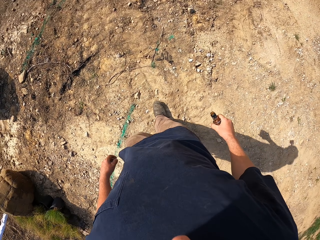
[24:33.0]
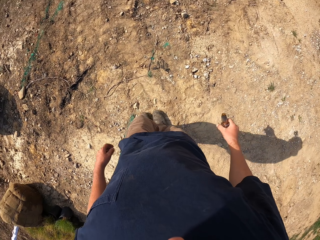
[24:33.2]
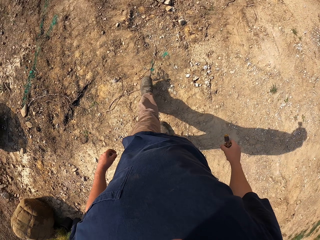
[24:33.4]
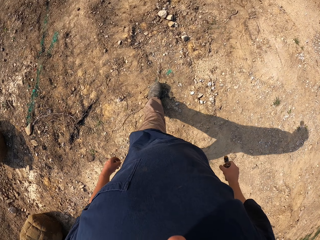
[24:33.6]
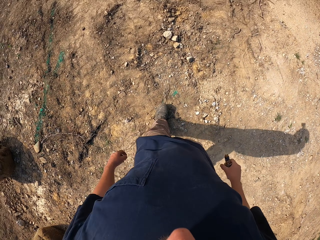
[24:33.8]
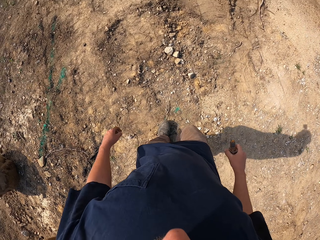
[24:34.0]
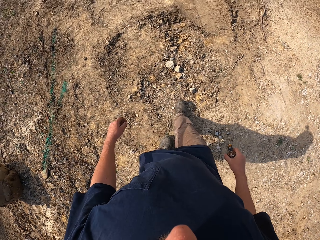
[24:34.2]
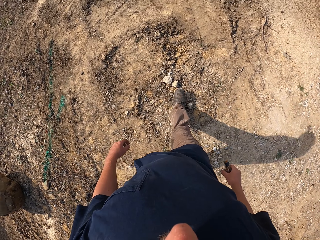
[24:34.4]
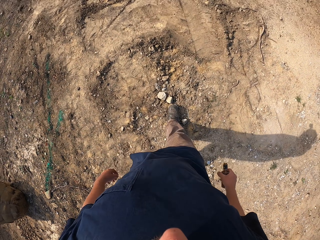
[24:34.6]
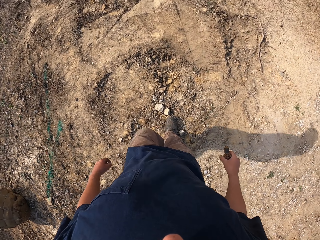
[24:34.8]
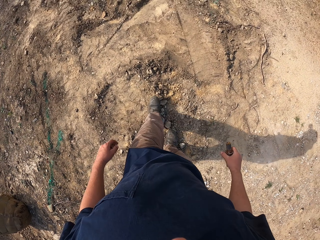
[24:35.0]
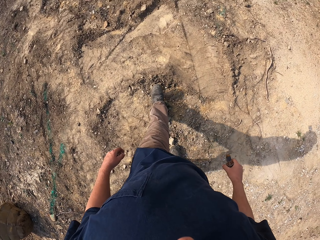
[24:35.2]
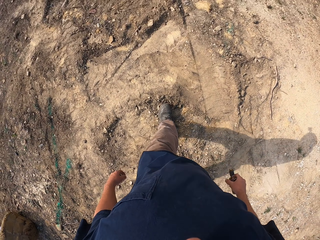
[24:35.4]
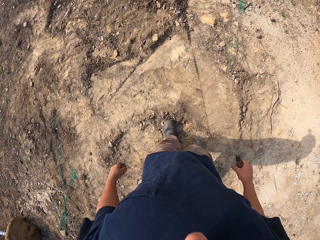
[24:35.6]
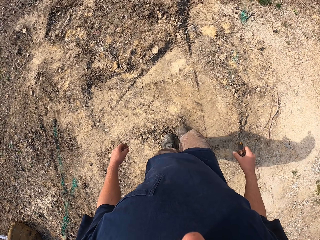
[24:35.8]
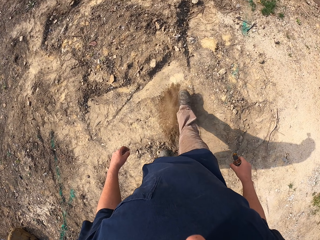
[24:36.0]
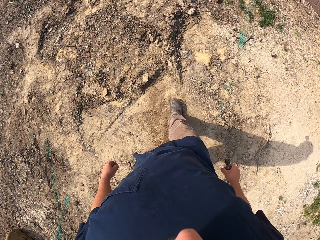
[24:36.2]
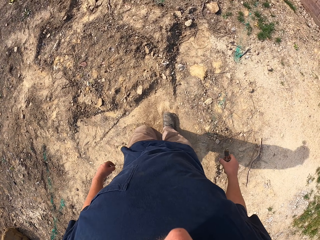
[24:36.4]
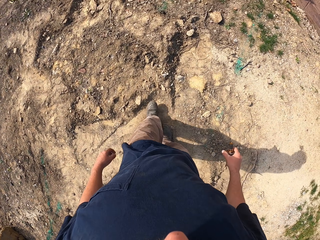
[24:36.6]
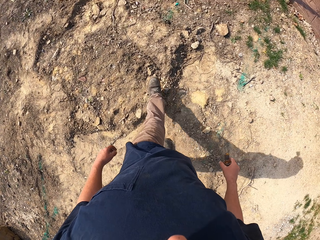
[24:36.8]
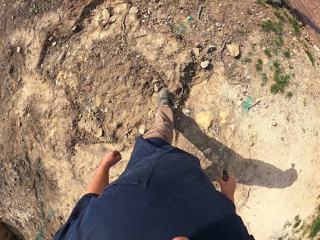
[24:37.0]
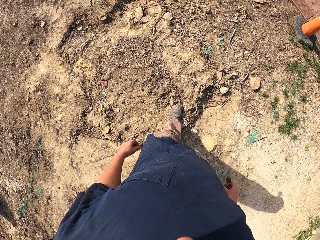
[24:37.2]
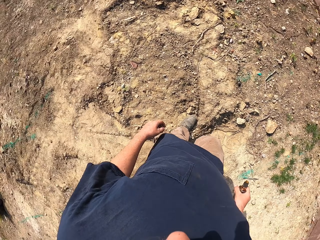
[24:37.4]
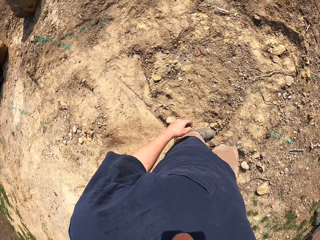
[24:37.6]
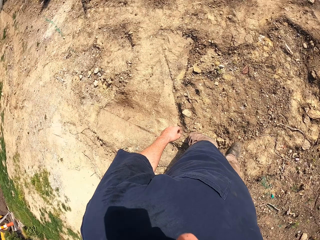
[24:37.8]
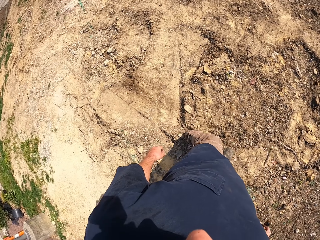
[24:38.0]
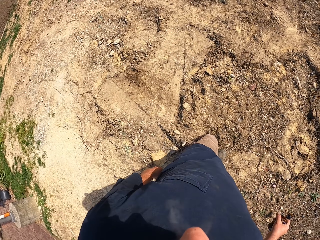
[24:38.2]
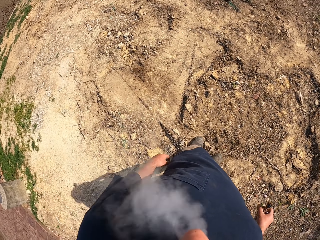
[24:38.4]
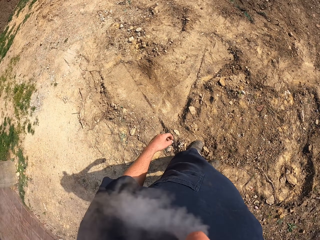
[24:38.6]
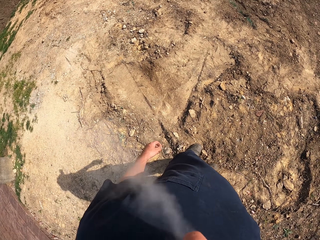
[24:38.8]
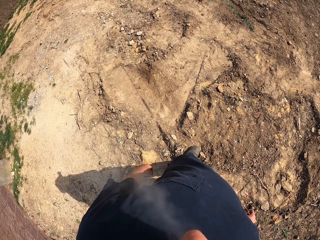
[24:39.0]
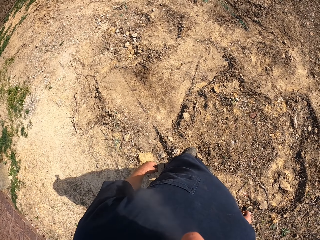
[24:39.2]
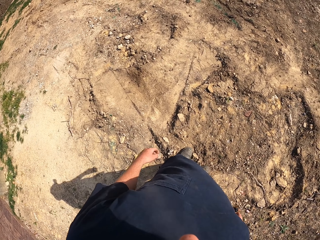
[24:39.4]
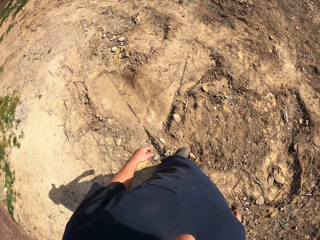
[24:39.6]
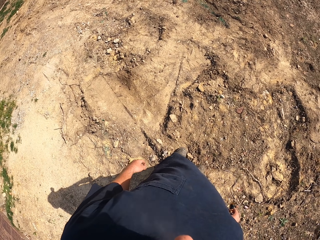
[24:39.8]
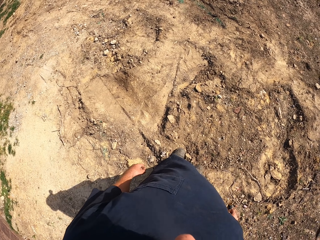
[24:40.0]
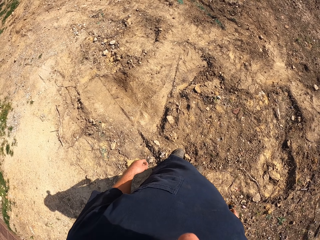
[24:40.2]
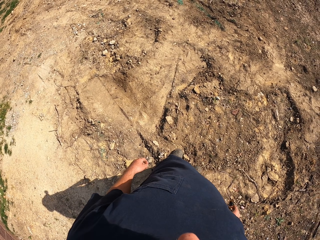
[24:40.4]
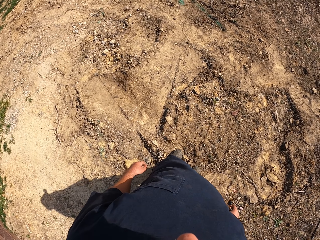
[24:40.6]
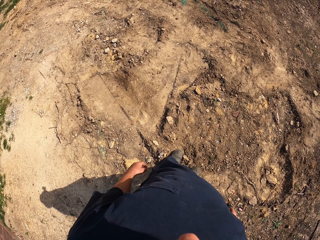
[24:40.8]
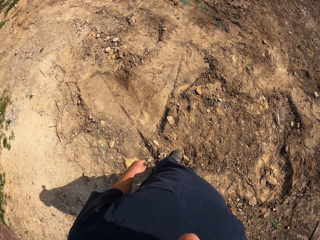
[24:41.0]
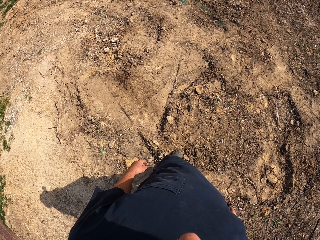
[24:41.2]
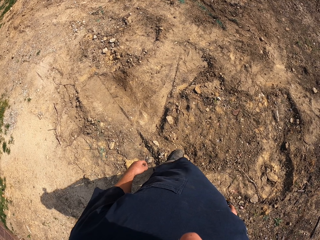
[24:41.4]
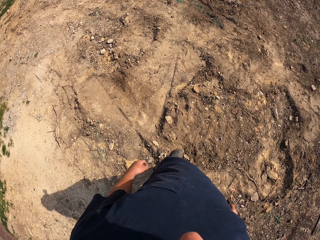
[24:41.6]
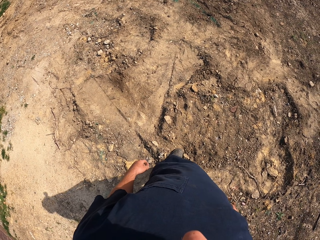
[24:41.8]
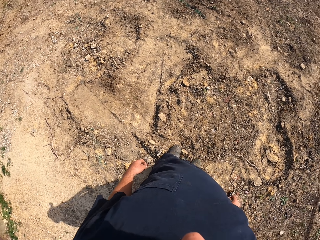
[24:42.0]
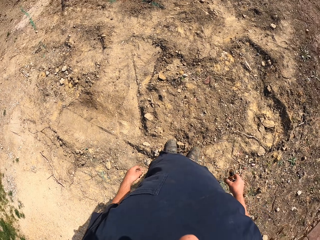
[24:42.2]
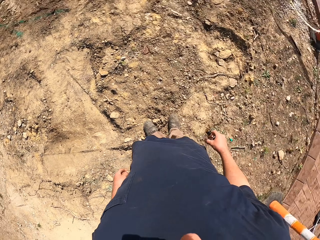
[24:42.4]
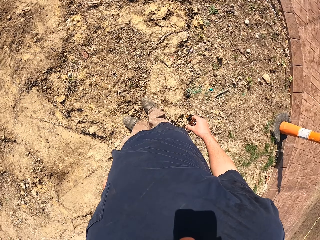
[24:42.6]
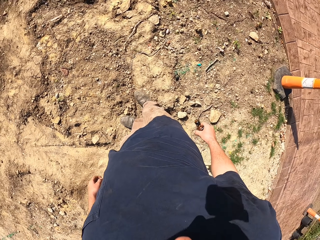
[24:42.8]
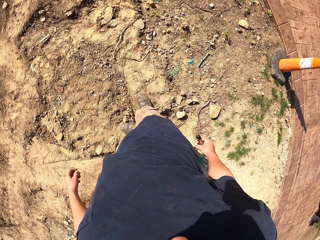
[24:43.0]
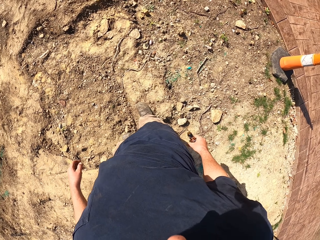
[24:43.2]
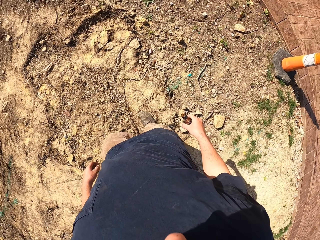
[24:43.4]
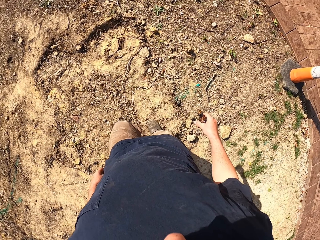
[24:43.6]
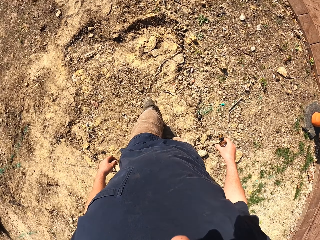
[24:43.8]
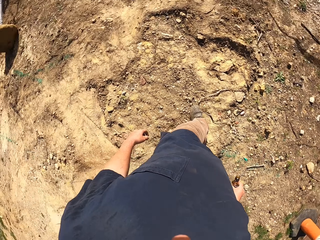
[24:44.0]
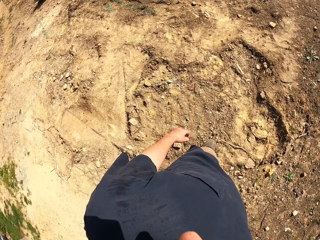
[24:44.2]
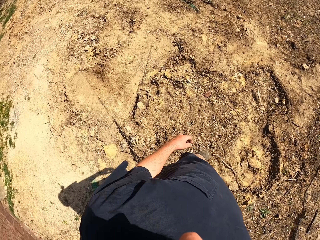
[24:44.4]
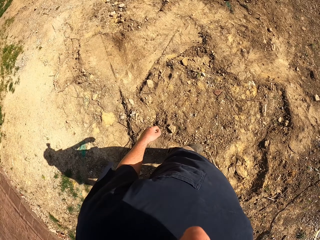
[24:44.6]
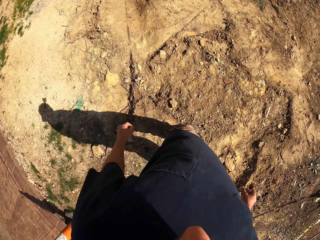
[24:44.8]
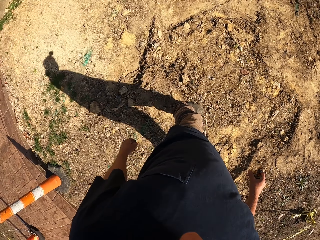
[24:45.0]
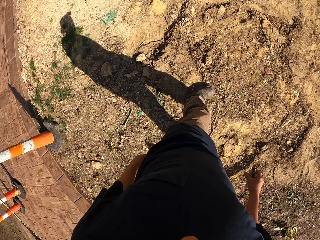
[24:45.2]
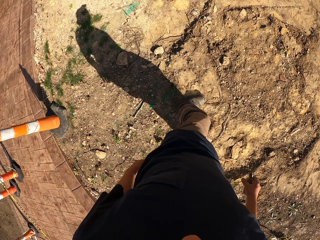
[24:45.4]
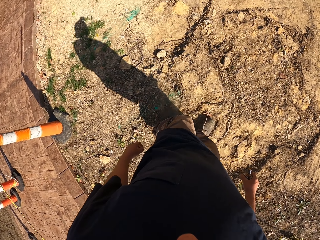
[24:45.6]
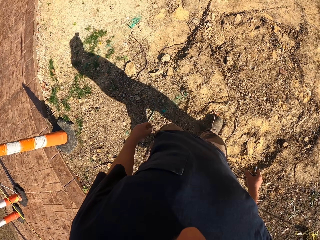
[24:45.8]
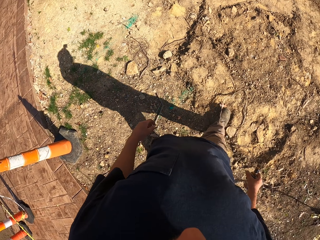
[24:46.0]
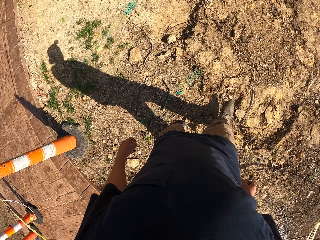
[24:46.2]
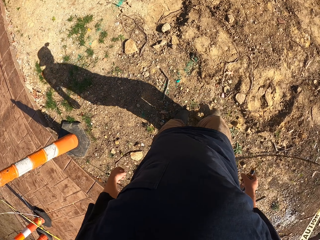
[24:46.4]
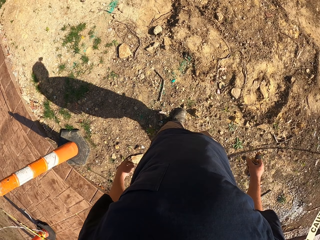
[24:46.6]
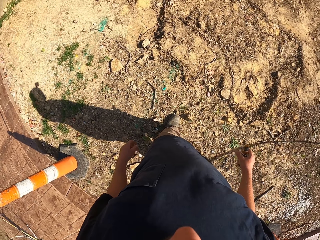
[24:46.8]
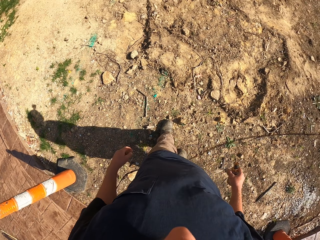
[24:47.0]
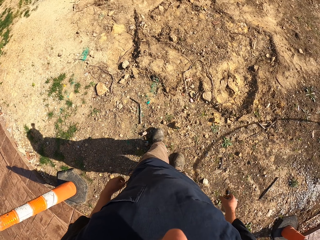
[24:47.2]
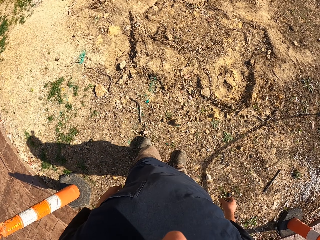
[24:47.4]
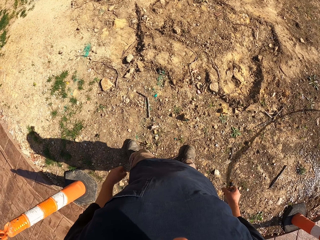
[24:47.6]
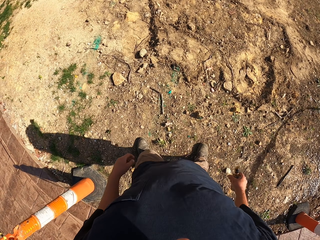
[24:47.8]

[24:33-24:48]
The camera wearer looks around the compound. They stare at something. They look around the compound. They walk on the parking lot. They step backwards.

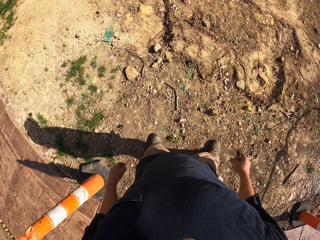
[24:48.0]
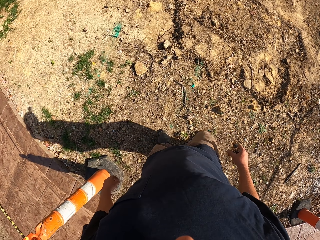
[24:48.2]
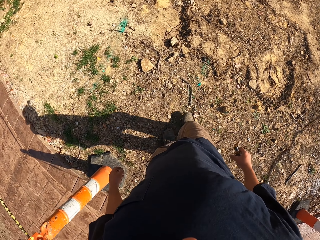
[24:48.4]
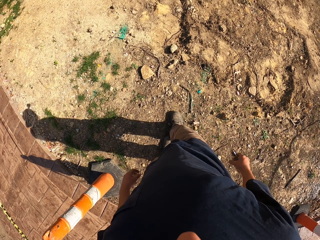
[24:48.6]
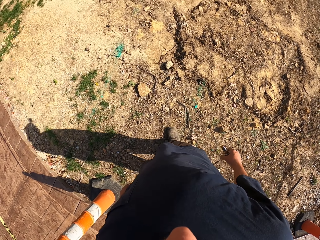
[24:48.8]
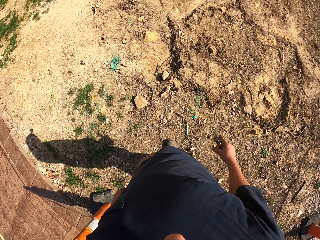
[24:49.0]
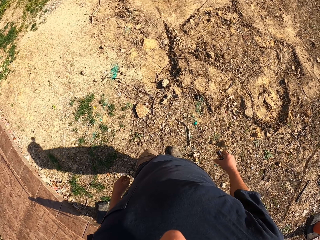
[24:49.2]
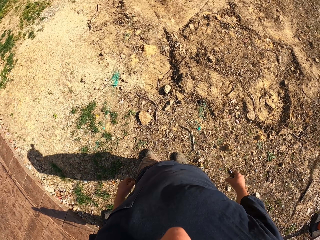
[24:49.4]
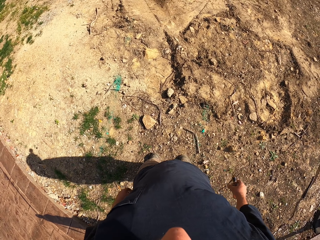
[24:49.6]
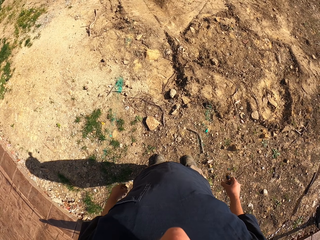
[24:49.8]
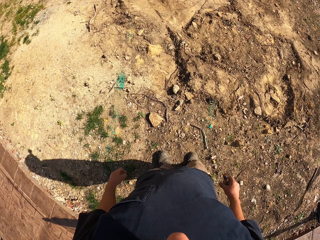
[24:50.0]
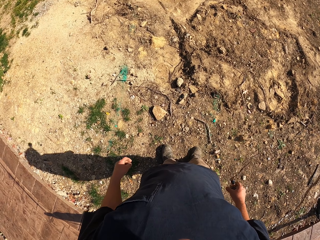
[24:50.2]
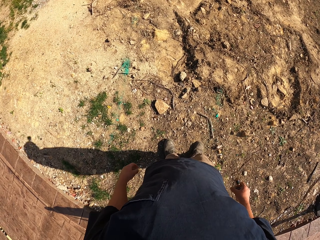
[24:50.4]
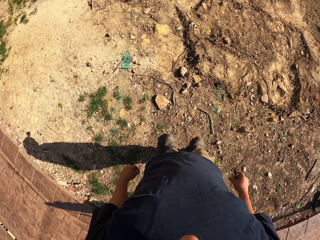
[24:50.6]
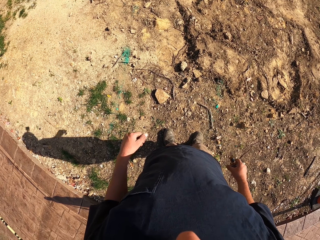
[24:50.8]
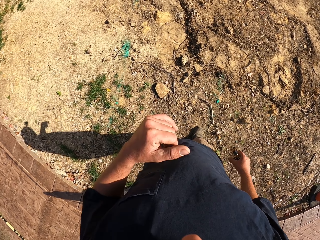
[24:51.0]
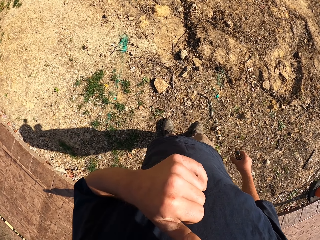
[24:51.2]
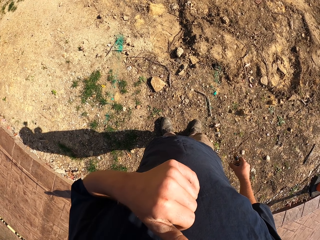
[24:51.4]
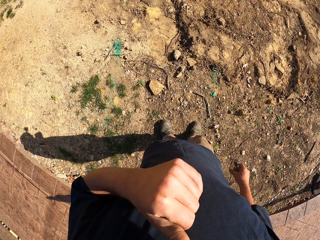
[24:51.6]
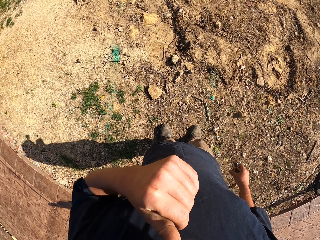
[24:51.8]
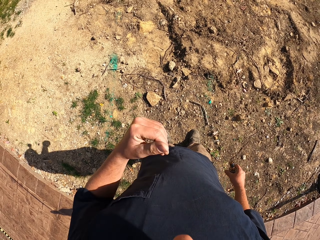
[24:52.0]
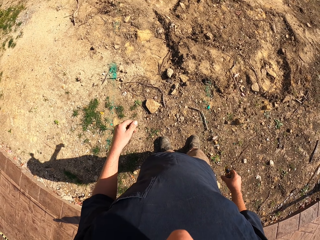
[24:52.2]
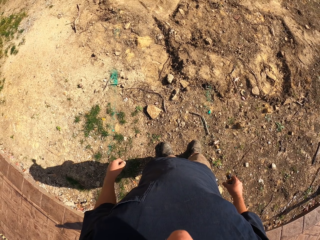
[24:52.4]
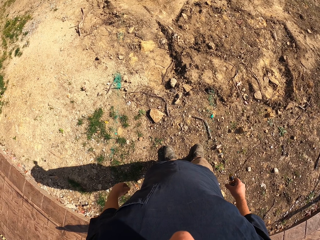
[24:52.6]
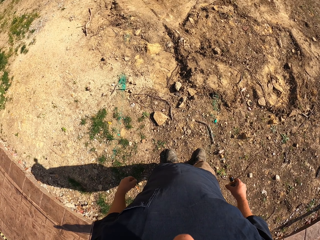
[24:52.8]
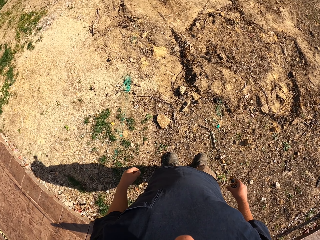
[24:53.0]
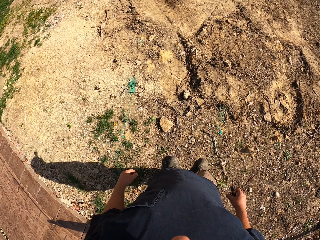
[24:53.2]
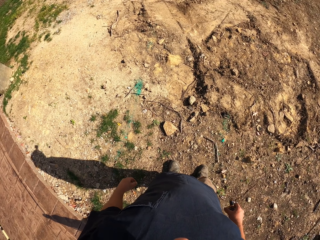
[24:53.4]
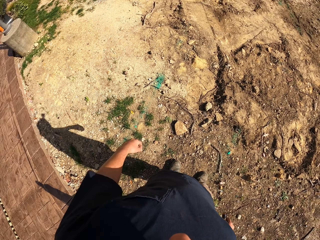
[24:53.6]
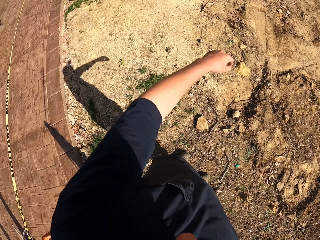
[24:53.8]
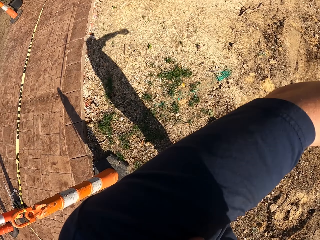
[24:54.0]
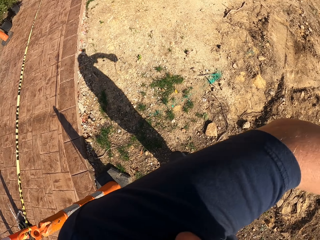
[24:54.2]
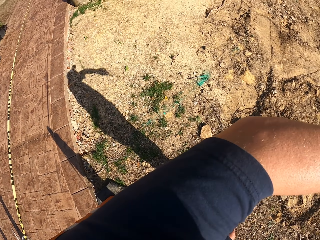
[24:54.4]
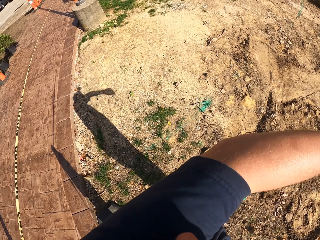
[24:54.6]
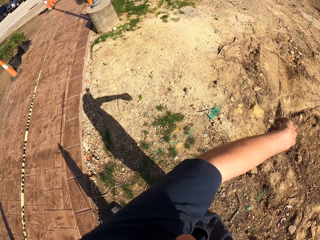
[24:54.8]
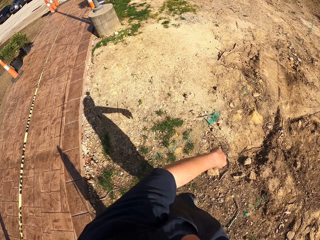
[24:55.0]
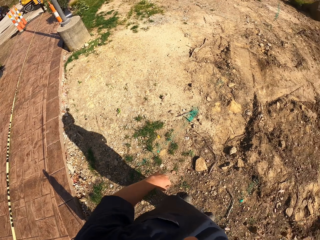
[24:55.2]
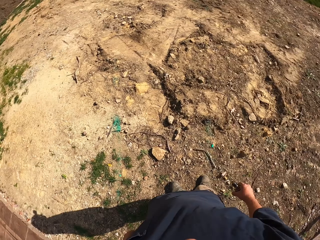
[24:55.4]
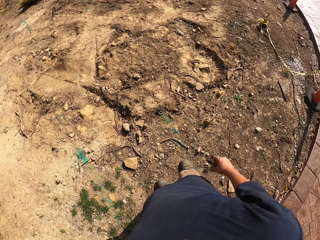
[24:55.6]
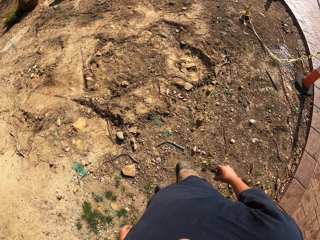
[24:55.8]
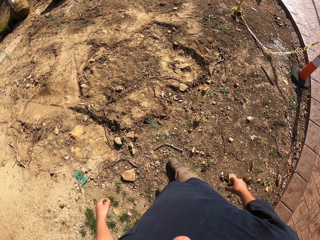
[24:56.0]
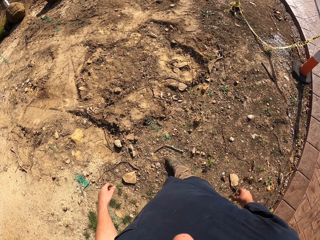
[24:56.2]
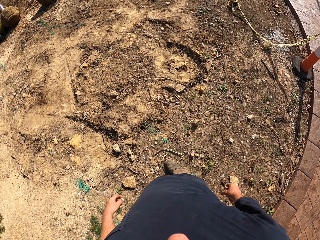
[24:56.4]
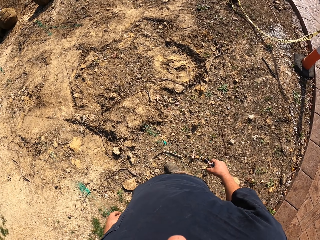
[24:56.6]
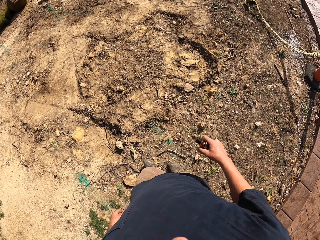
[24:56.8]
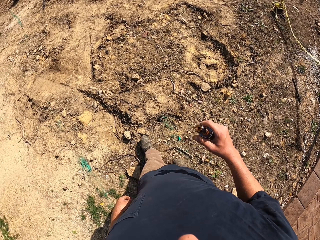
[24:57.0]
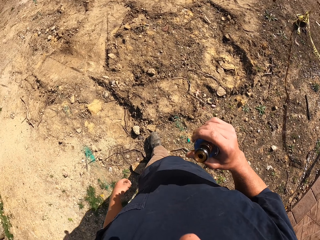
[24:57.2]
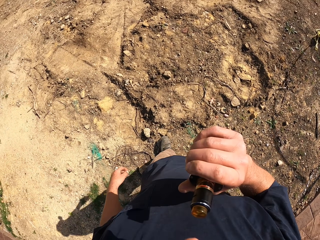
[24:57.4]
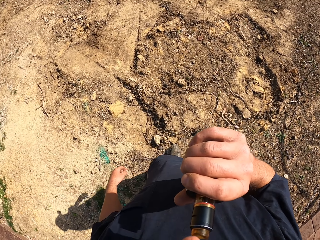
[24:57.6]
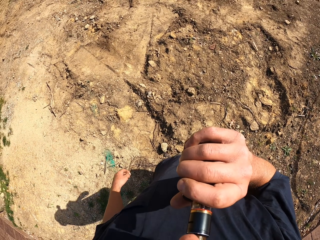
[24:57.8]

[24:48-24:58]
The camera wearer walks around the compound. He looks around the parking lot. He scratches his nose. He stares at something. He moves his left hand. He looks around the compound. He walks on the parking lot. He smokes a shisha pen.
